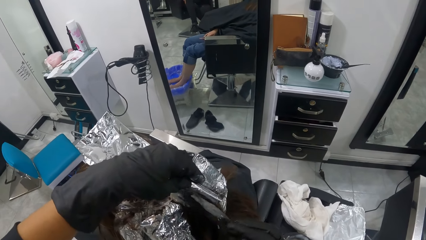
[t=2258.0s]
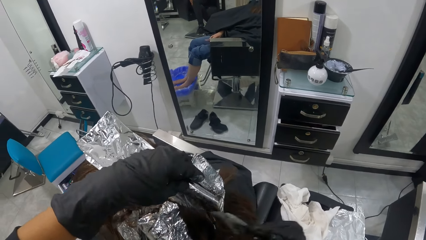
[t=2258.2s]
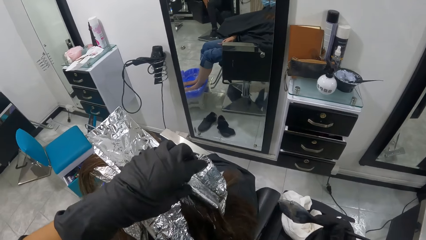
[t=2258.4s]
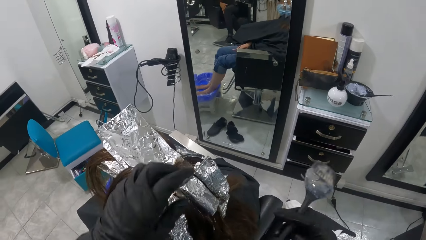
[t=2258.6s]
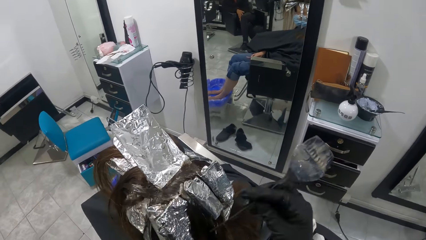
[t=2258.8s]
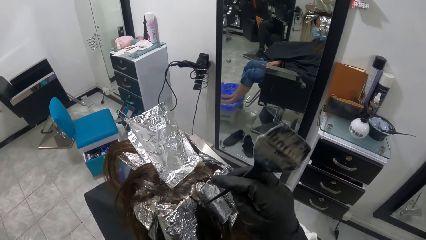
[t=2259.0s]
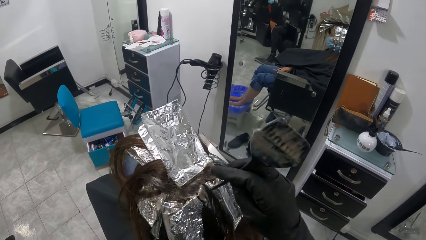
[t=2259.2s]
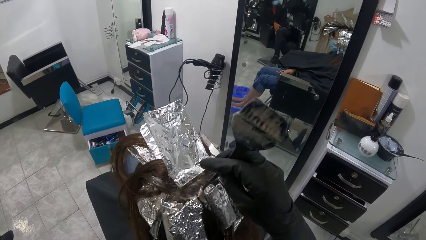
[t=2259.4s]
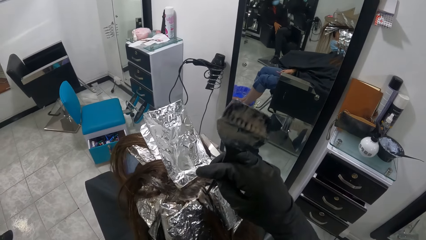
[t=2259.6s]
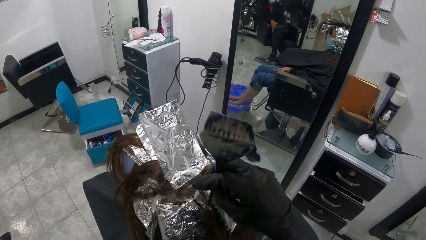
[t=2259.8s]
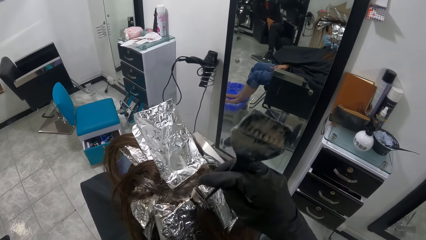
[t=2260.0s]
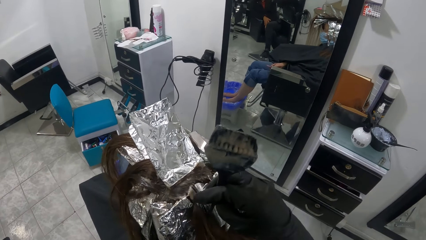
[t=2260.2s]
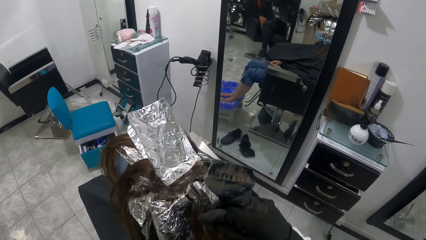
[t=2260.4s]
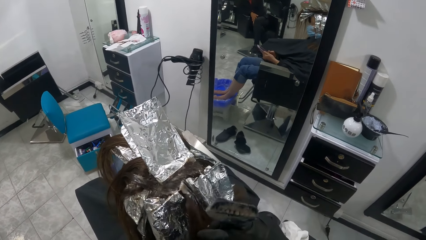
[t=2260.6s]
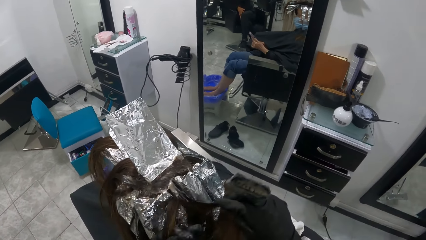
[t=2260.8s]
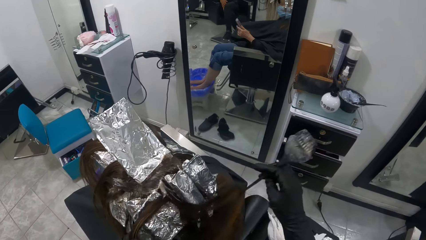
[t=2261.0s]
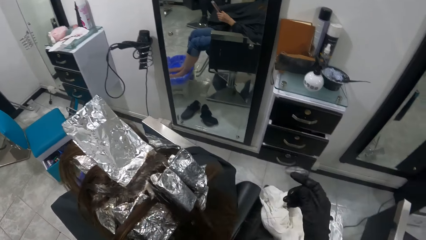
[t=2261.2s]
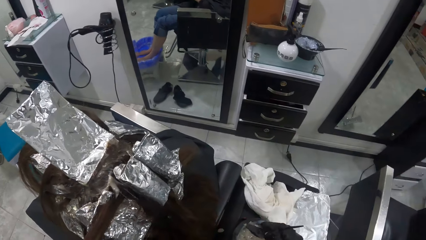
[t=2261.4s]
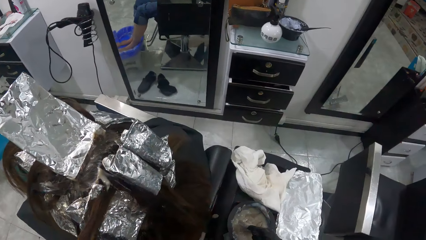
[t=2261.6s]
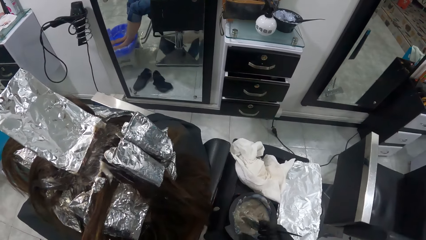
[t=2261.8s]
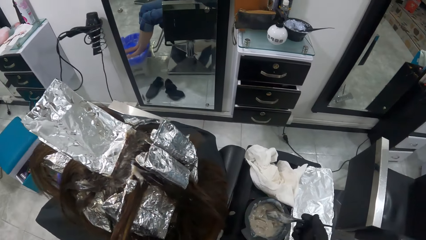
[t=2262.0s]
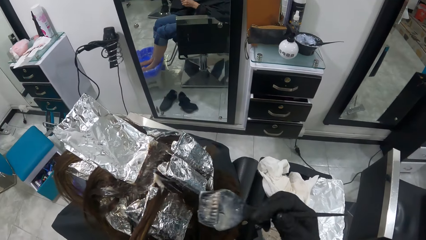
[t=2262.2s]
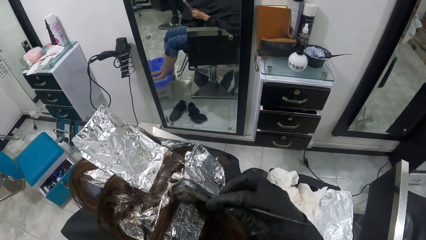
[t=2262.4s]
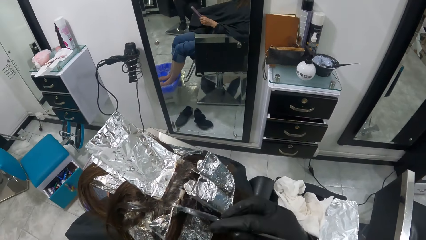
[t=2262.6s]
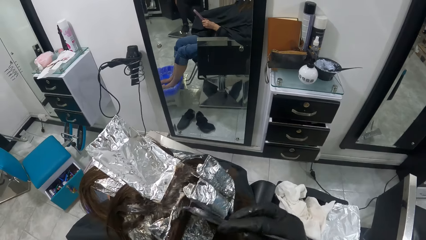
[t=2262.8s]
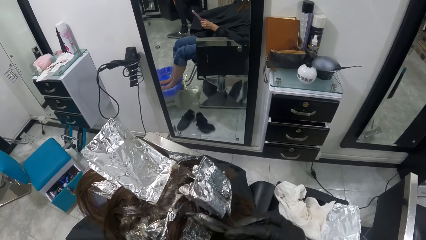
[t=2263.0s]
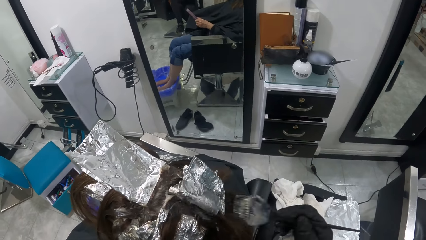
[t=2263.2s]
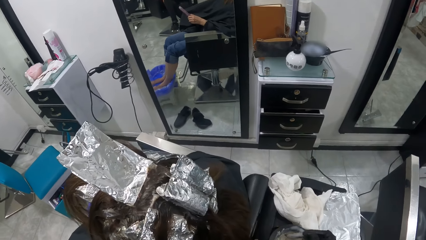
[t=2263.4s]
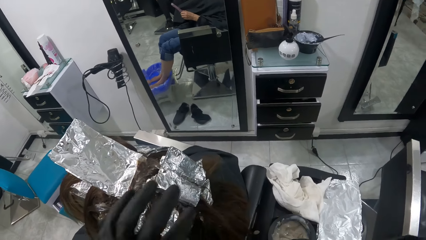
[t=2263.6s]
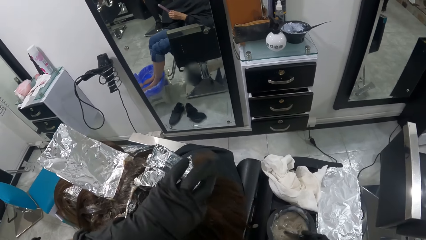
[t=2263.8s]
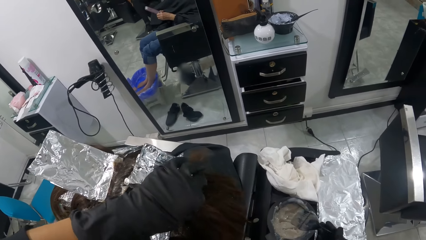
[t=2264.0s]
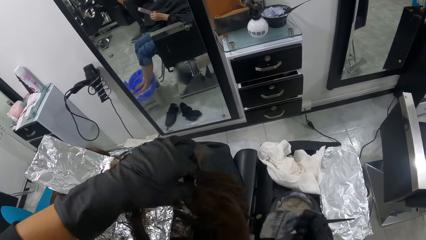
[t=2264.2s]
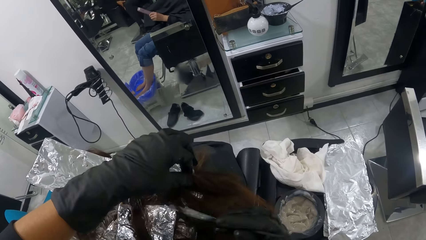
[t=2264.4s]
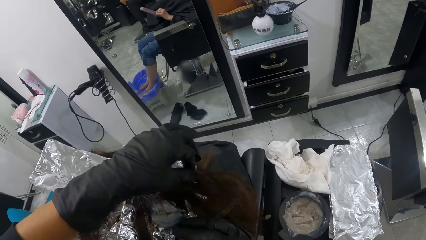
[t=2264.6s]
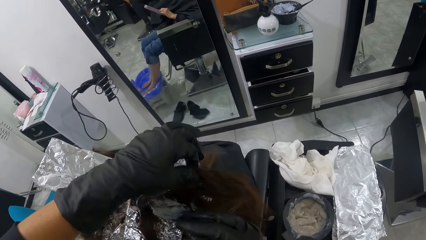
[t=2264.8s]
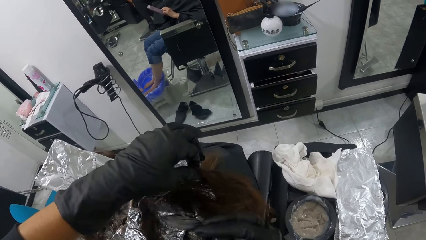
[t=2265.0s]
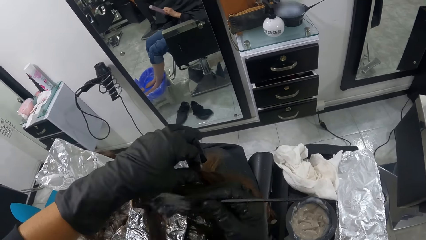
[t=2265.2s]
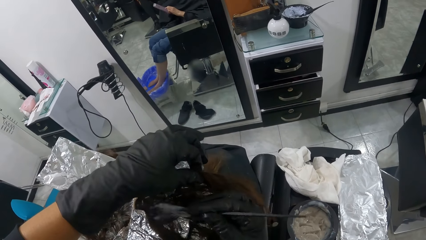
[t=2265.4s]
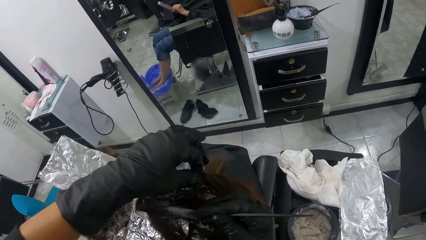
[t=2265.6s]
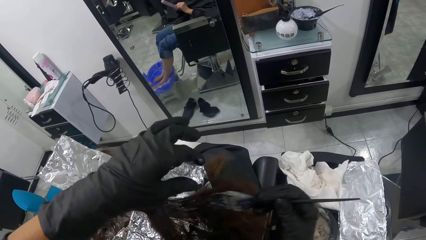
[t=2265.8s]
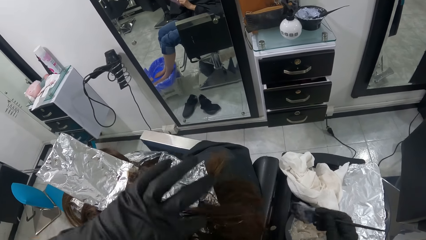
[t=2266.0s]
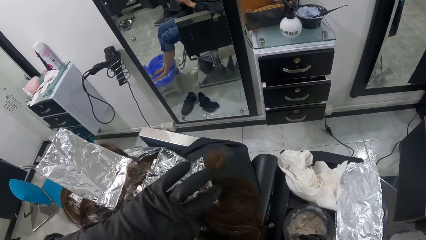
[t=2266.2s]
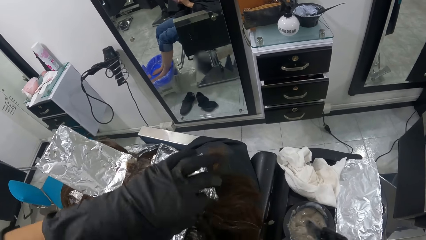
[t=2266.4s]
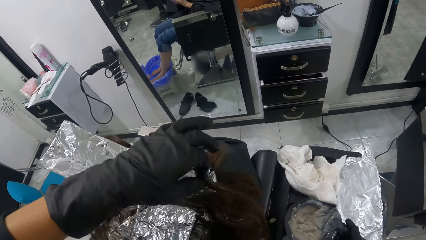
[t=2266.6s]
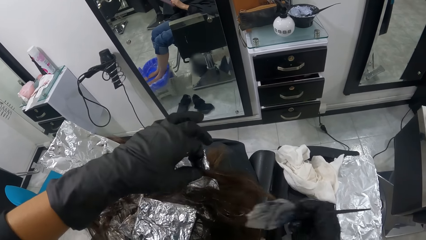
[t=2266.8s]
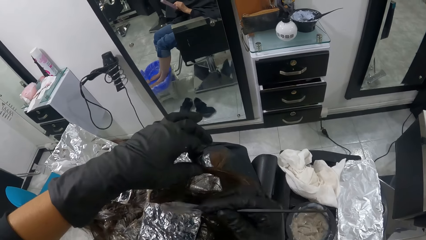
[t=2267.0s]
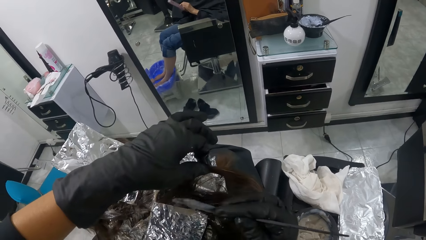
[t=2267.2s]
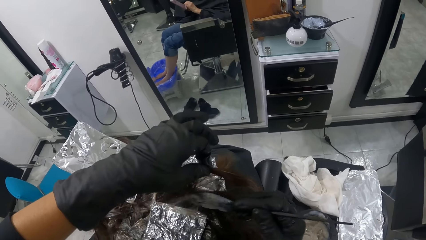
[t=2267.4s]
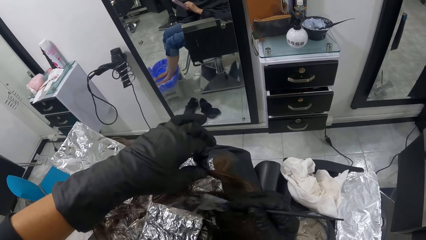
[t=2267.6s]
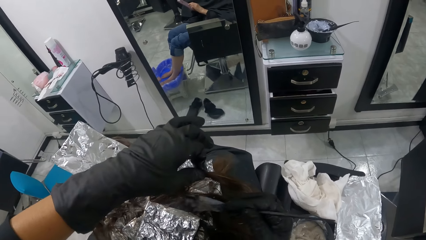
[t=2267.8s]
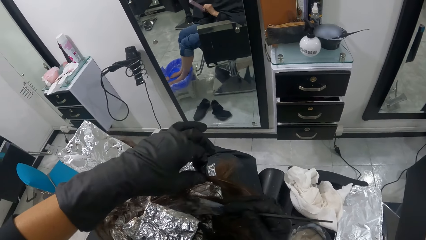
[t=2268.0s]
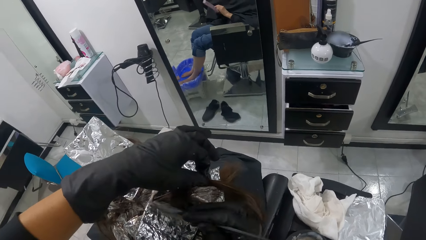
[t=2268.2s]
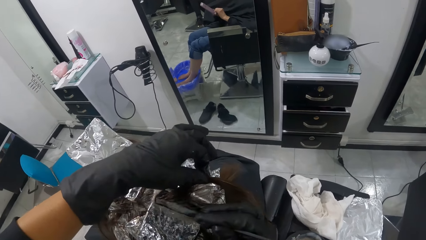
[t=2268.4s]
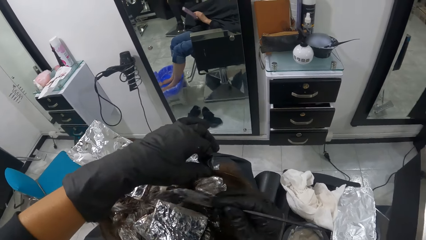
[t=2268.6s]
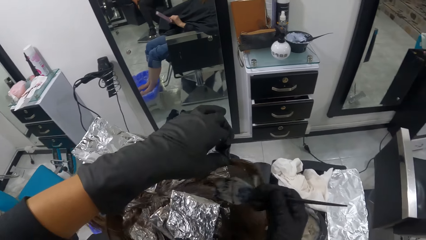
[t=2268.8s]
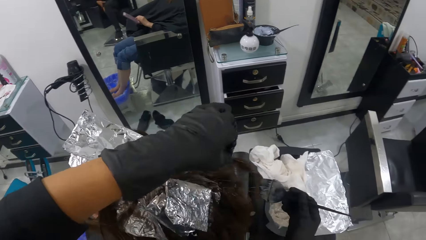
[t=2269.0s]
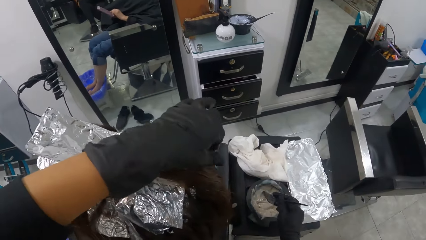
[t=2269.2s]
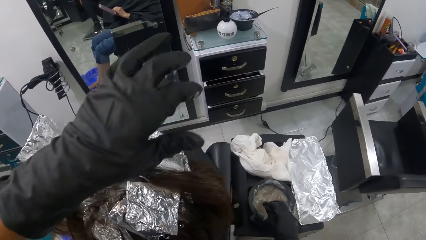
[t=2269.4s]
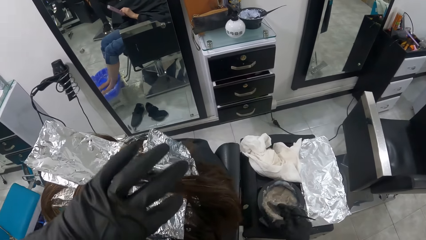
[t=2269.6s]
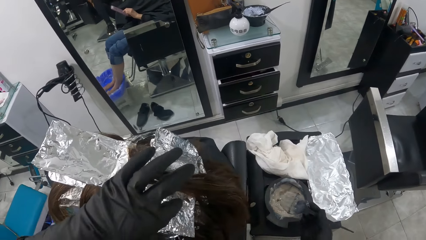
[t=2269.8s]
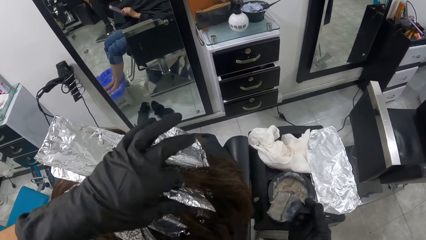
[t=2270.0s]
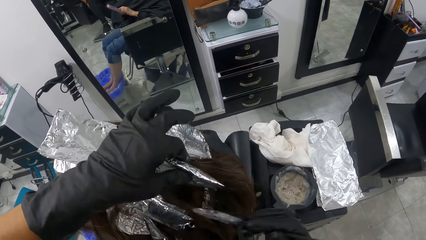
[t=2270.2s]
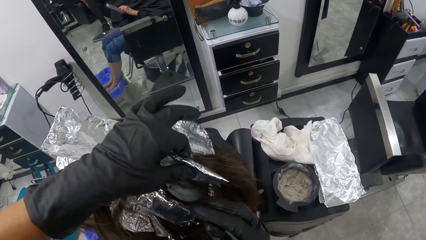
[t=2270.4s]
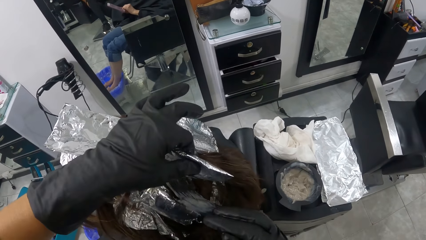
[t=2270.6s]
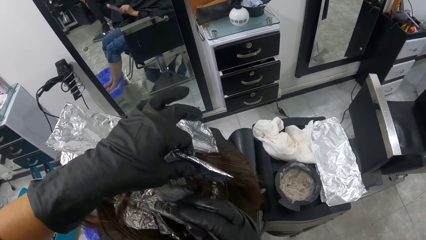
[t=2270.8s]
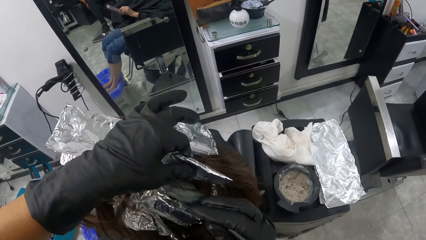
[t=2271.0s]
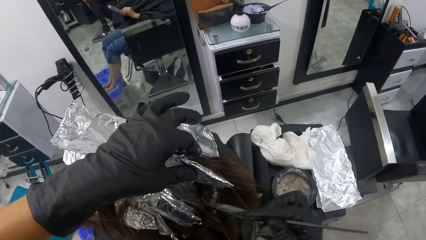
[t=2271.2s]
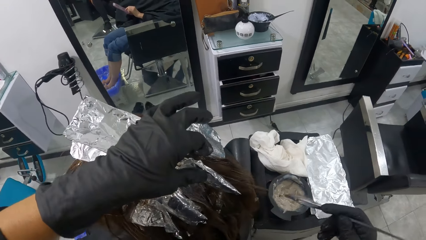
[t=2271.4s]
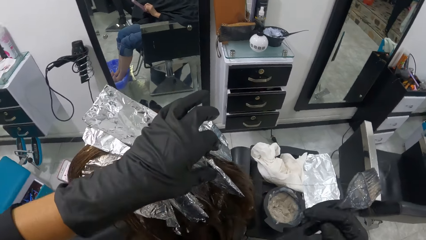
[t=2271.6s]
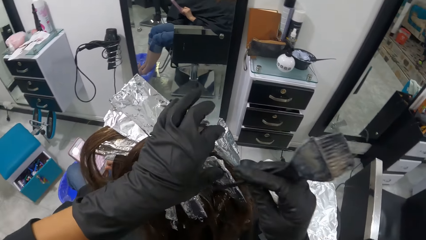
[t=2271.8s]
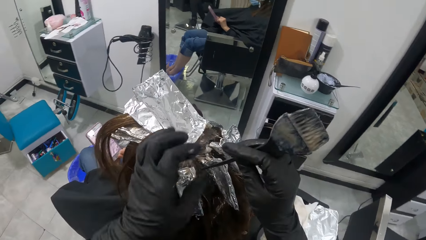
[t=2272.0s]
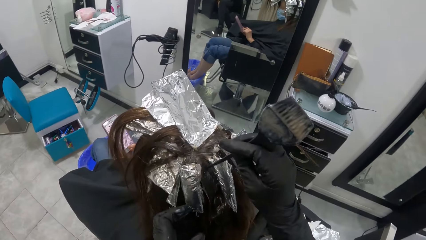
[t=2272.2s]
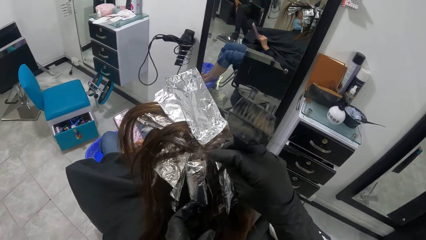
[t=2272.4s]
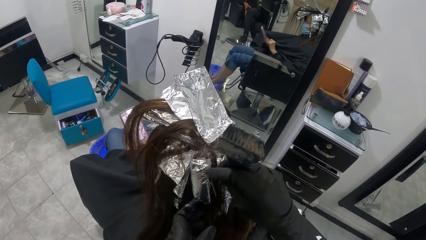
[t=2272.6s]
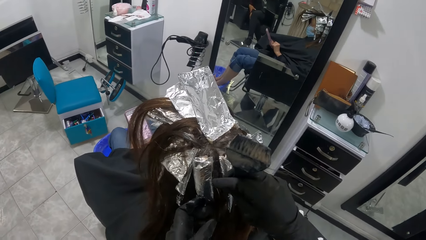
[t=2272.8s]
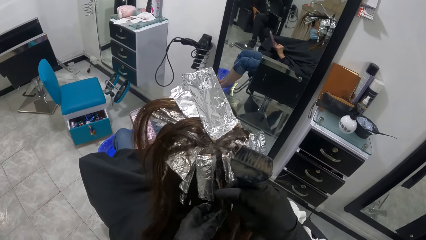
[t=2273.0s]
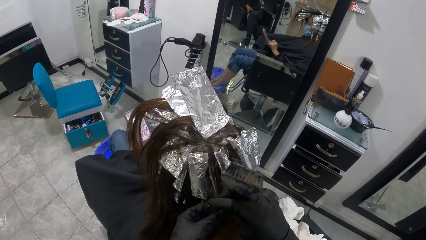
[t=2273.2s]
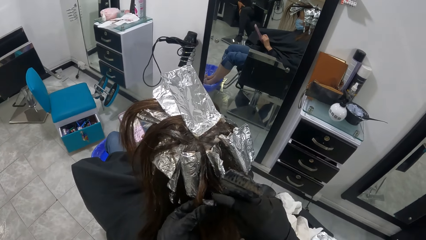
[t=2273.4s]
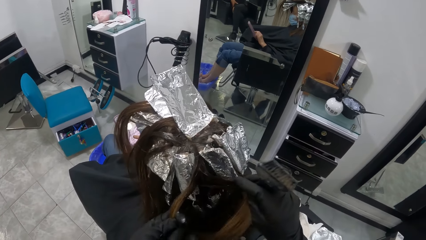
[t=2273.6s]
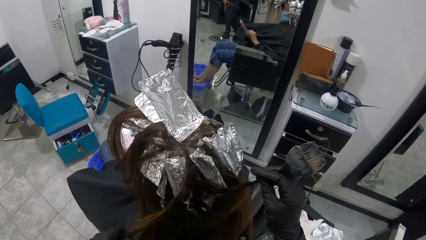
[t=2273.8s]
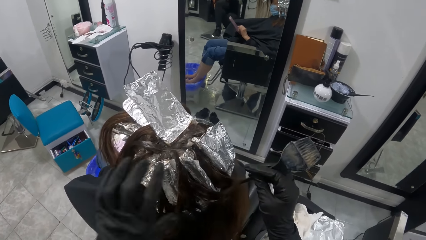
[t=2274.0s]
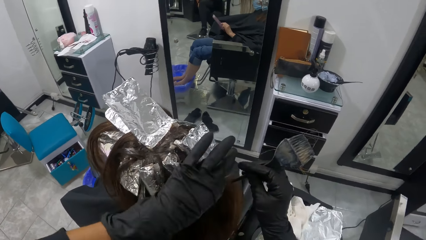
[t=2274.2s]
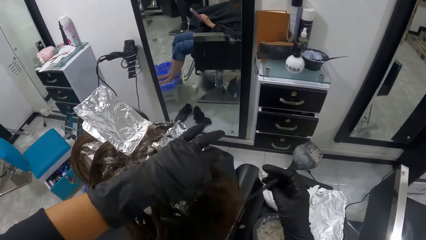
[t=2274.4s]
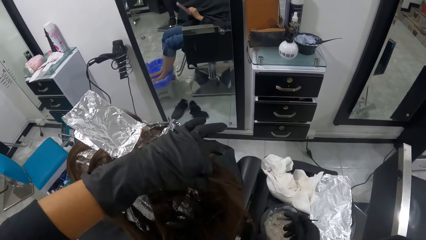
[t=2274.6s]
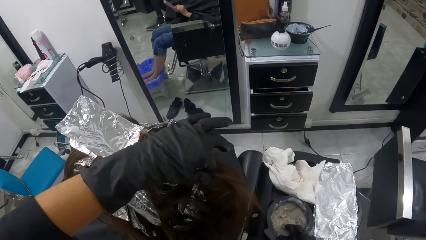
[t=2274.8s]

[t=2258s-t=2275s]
The camera wearer dyes the woman's hair with a hair brush. She parts the hair of the woman with the comb in her right hand. She holds the hair of the woman with her left hand. She dips the brush in her right hand into the bowl containing the cream on the table. She rubs the cream in the brush on the hair of the woman with her right hand. She dips the brush in her right hand into the bowl containing the cream on the table. She holds the hair of the woman with her left hand. She moves the perm paper on the woman's head with her left hand. She rubs the cream in the brush on the hair of the woman with her right hand. She dips the brush in her right hand into the bowl containing the cream on the table. She holds the hair of the woman with her left hand. She rubs the cream in the brush on the hair of the woman with her right hand. She dips the brush in her right hand into the bowl containing the cream on the table. She lifts an aluminum foil on the hair of the woman with her left hand. She rubs the cream in the brush on the hair of the woman with her right hand. She parts the hair of the woman with the comb in her right hand. She holds the hair of the woman with her left hand.
